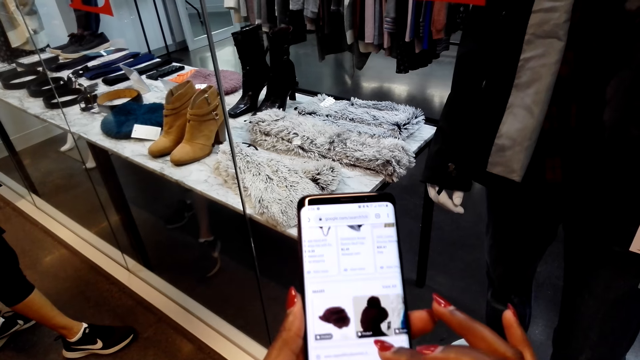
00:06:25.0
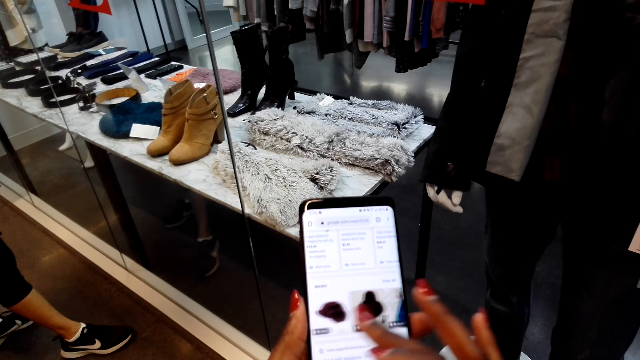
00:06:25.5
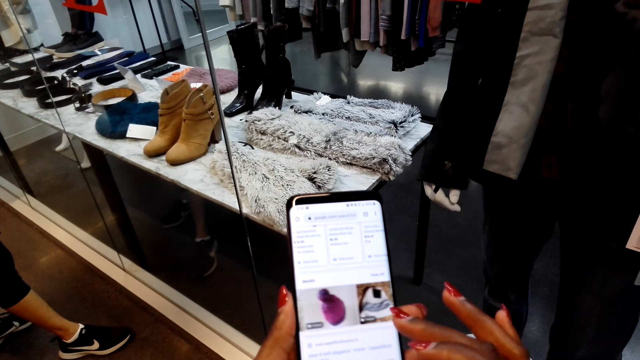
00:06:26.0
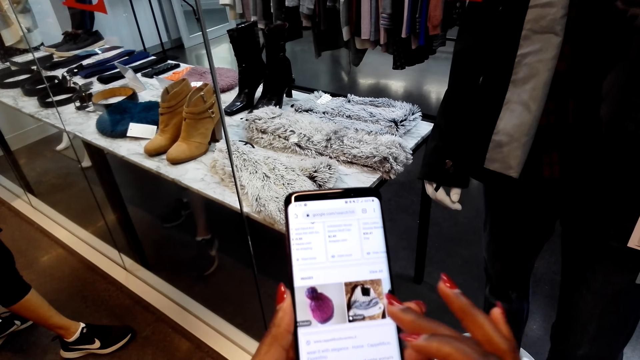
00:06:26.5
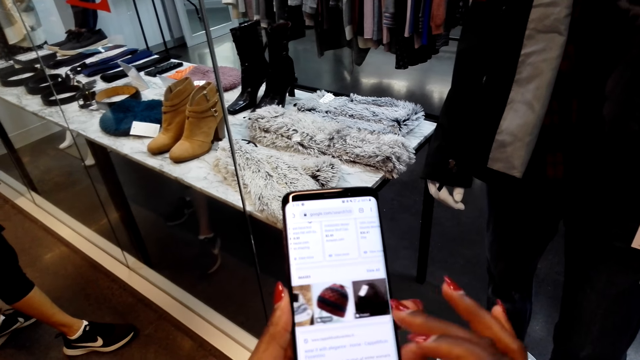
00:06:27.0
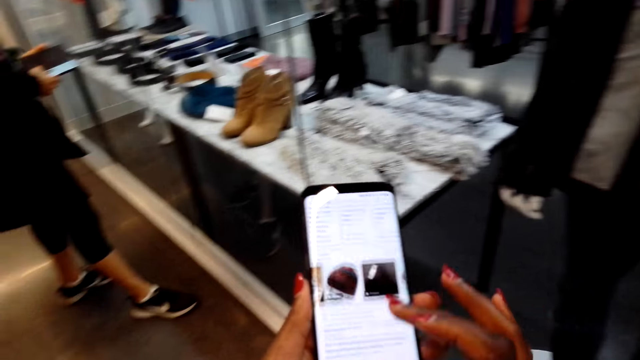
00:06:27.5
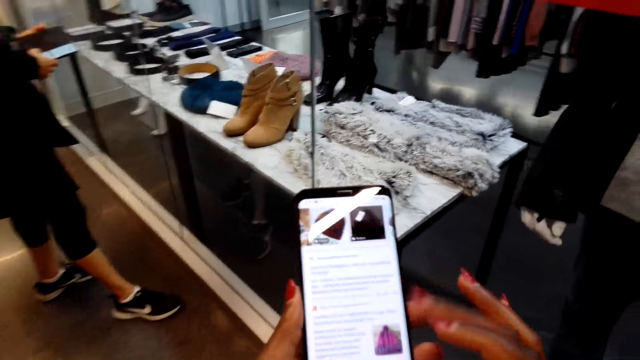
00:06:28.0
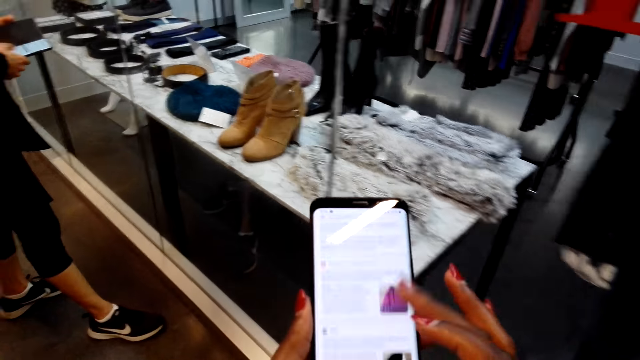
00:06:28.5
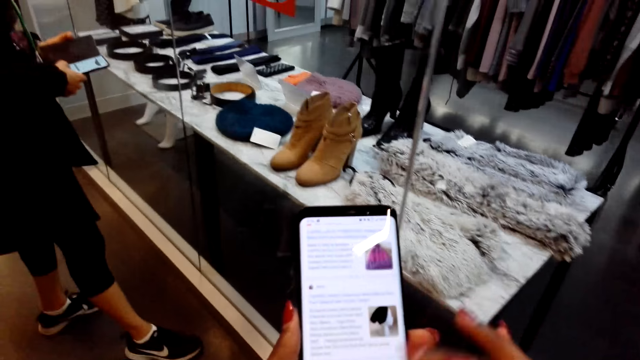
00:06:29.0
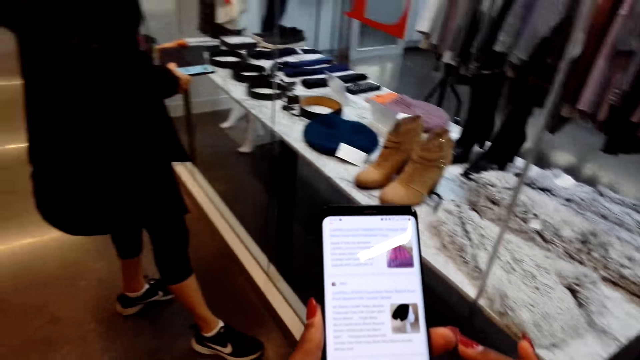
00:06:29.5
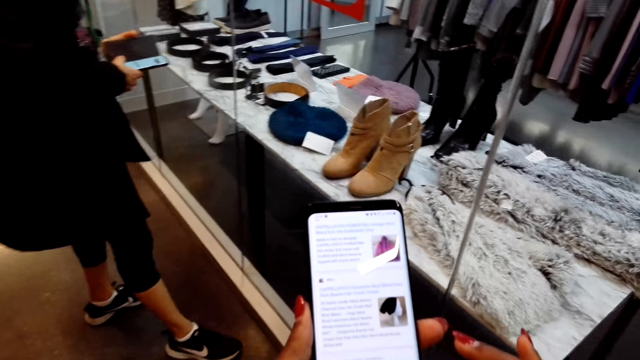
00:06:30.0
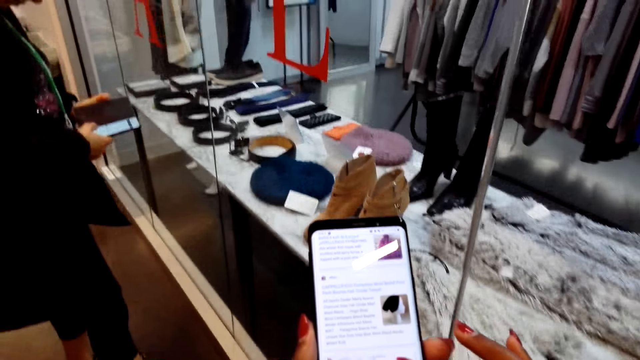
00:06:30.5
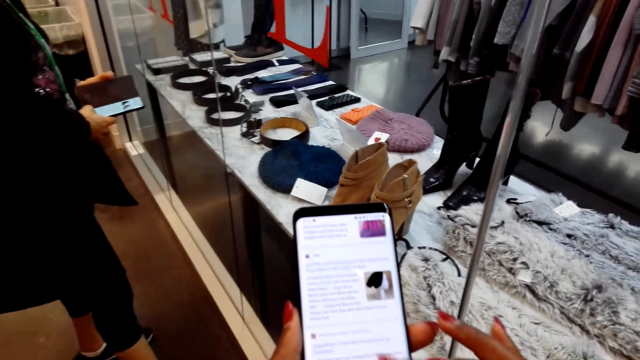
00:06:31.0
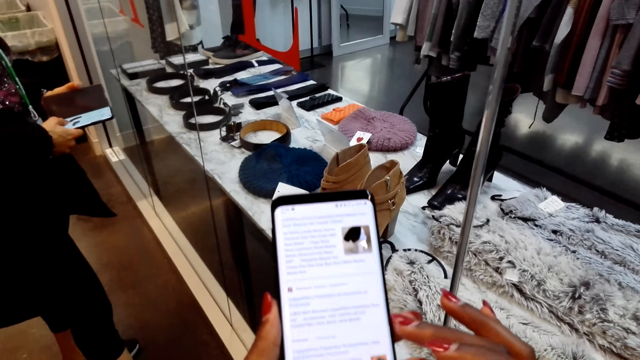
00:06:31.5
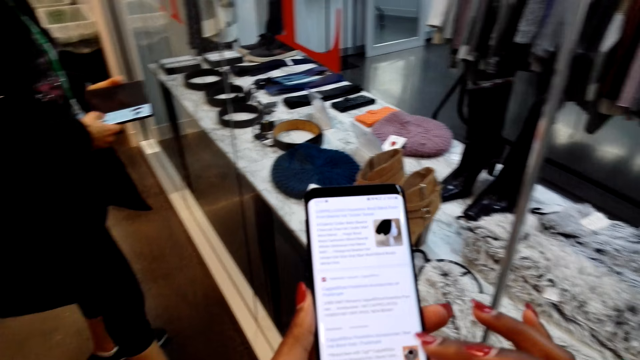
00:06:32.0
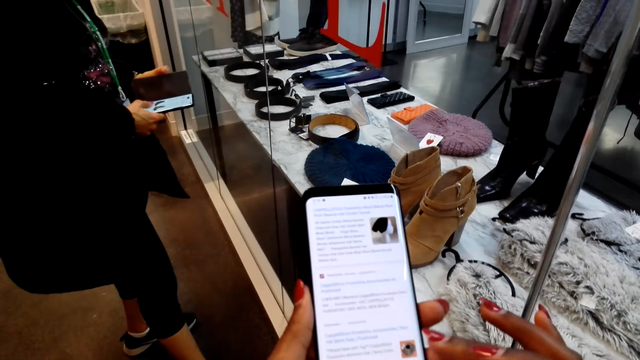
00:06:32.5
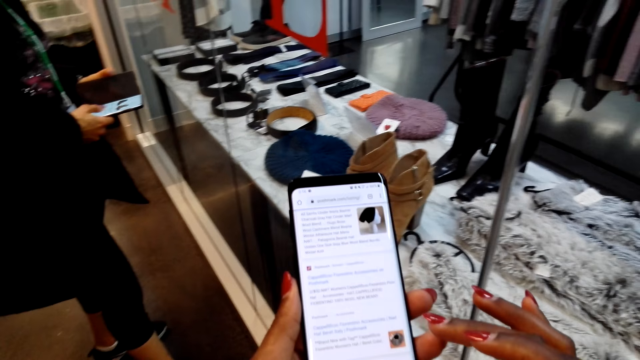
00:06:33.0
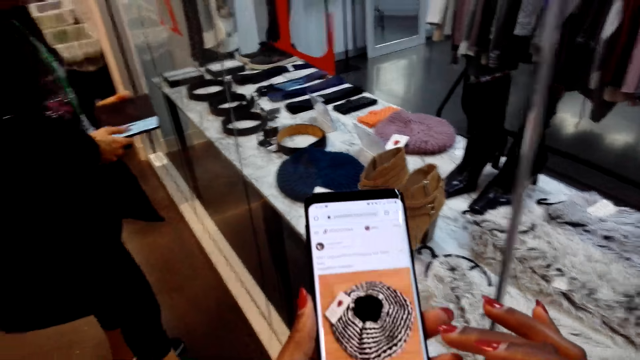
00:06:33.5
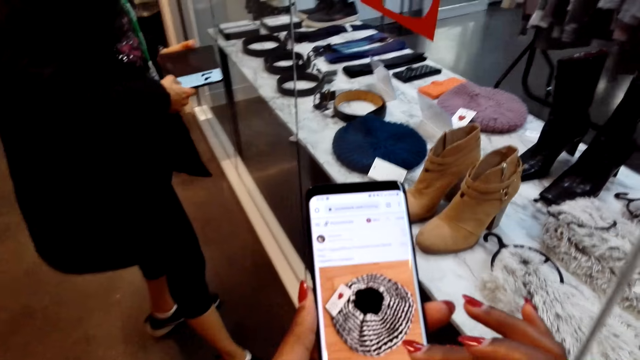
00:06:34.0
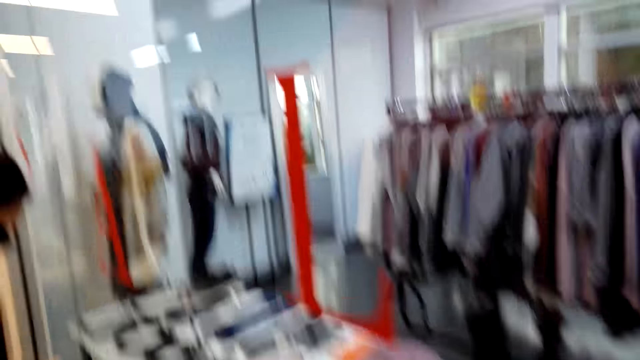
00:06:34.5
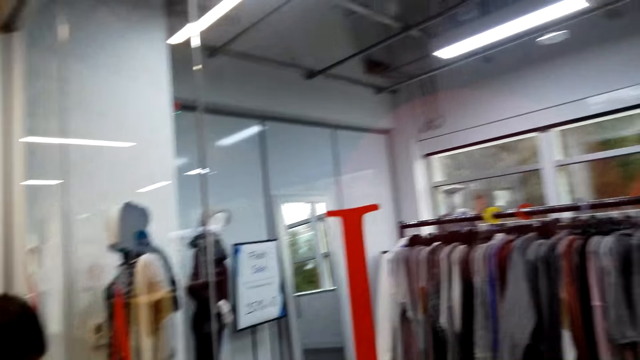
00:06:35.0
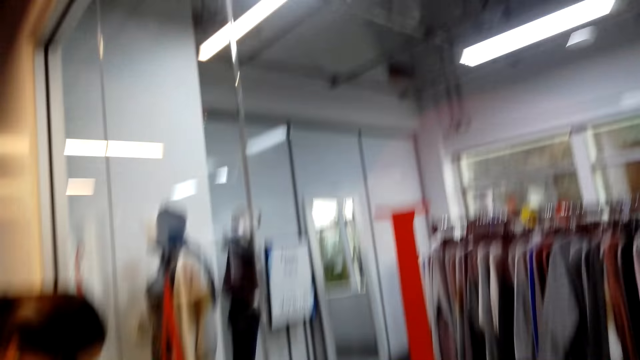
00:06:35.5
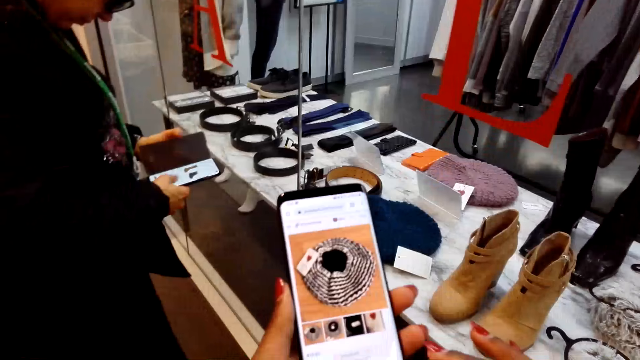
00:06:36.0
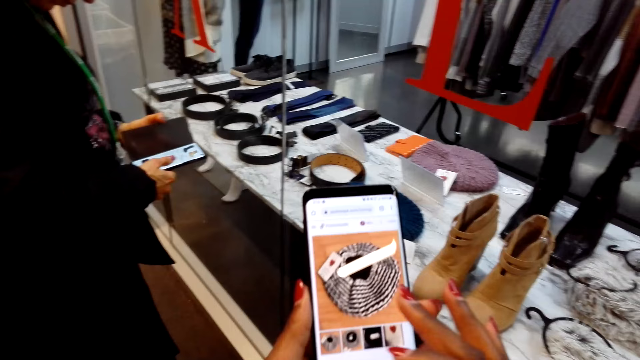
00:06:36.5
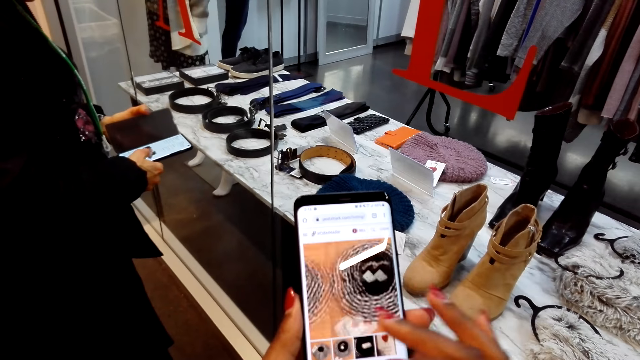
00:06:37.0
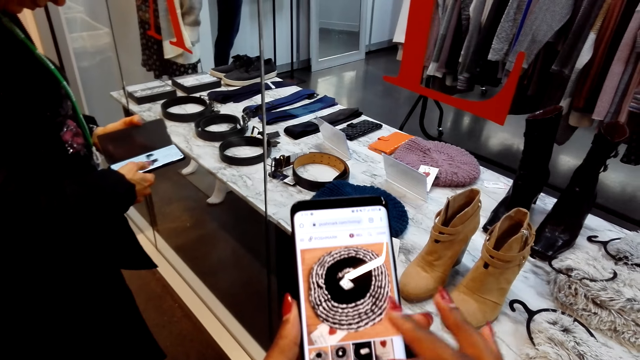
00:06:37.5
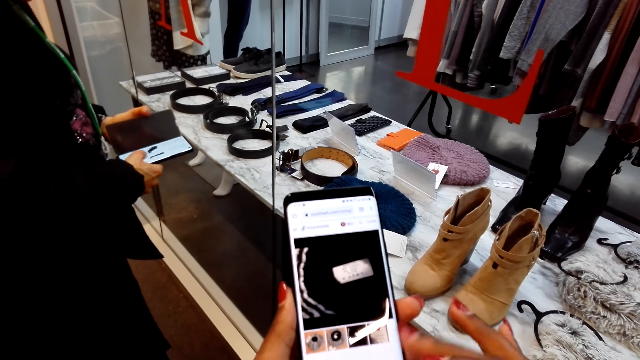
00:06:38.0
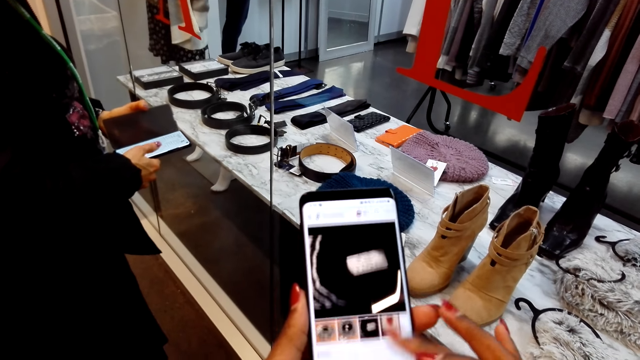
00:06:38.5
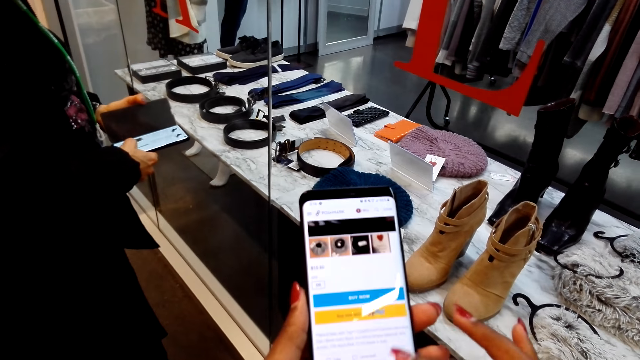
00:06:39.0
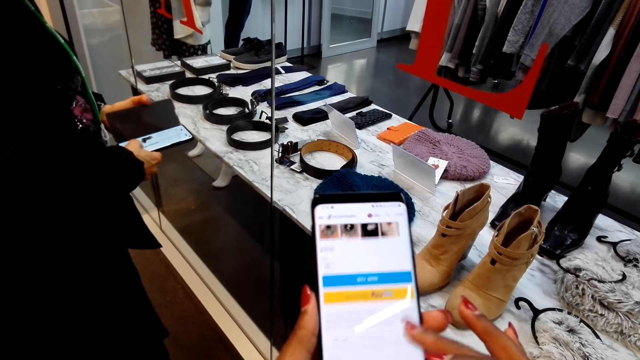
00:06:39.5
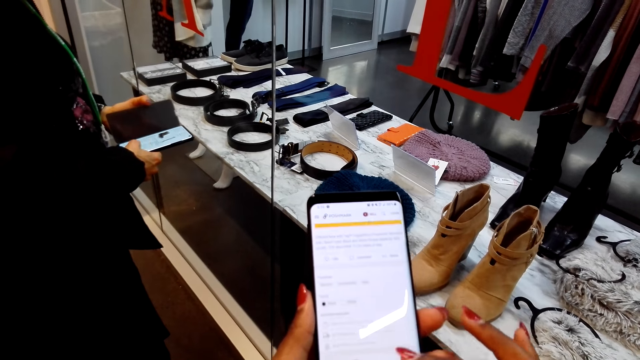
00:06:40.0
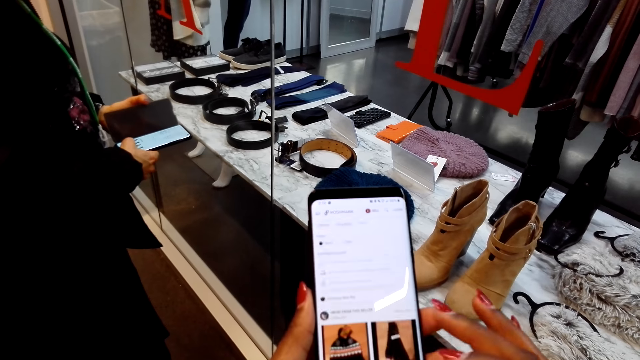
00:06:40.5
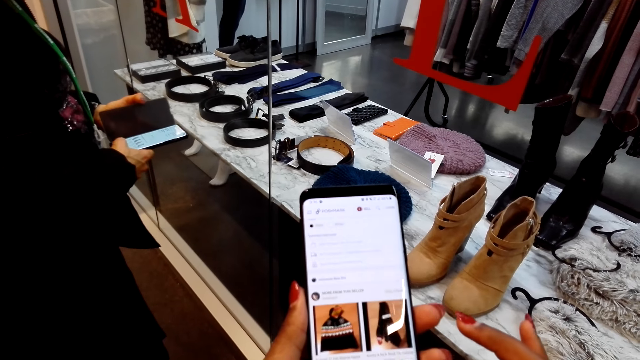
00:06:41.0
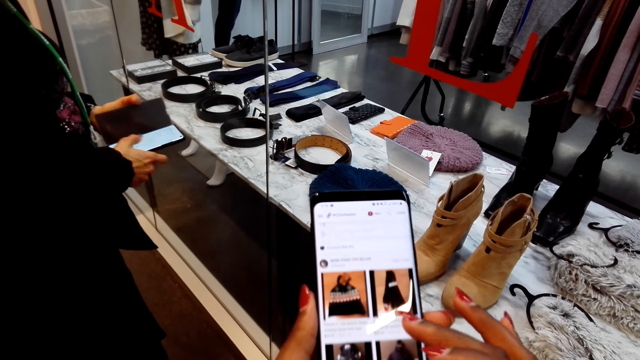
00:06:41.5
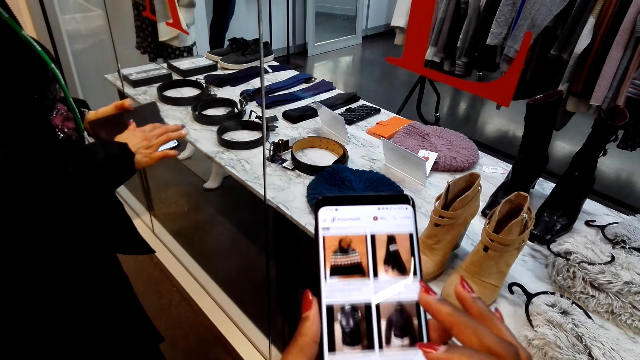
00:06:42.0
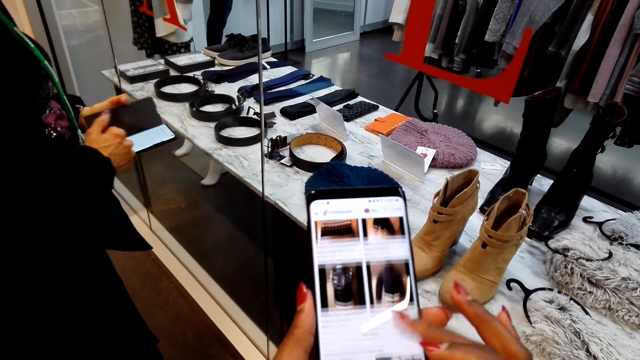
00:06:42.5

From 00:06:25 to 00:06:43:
The camera wearer walks around and scrolls a phone. They use the phone. They look around and scroll the phone. A woman uses the phone.

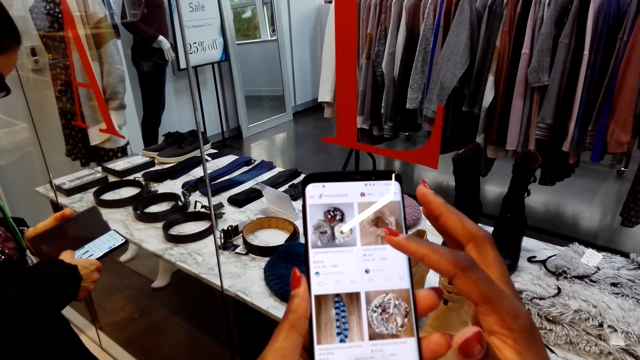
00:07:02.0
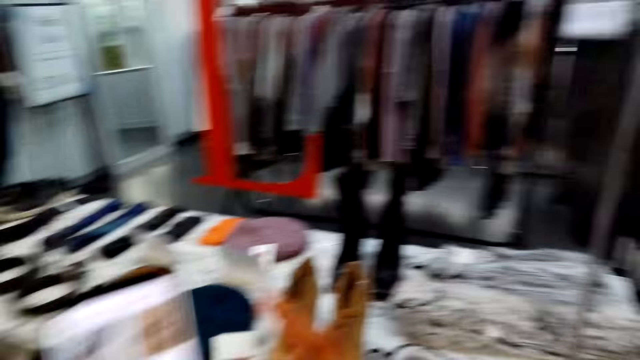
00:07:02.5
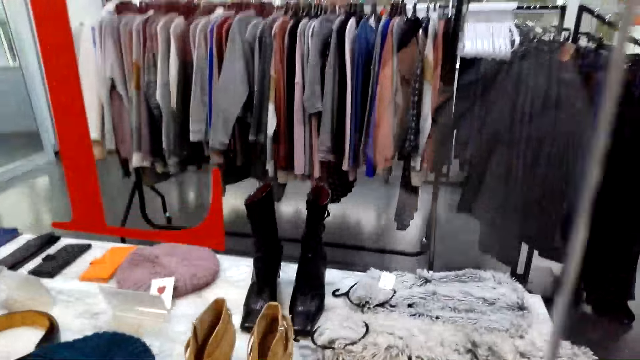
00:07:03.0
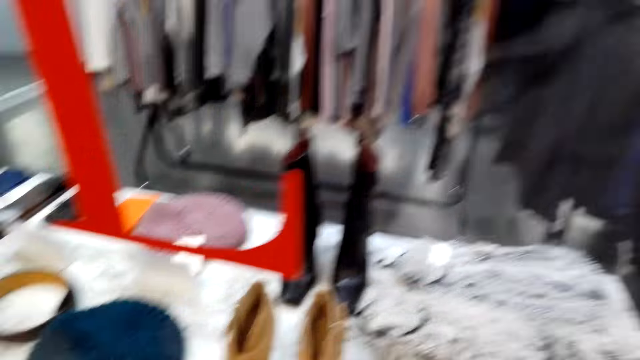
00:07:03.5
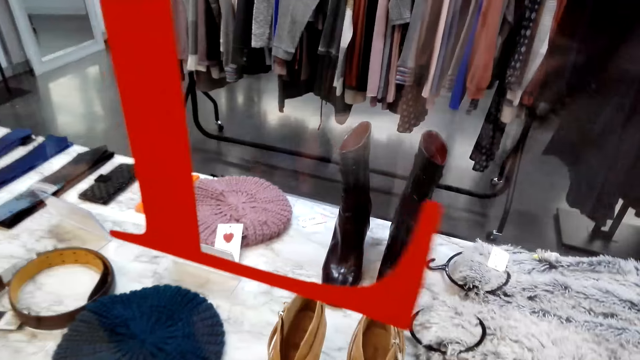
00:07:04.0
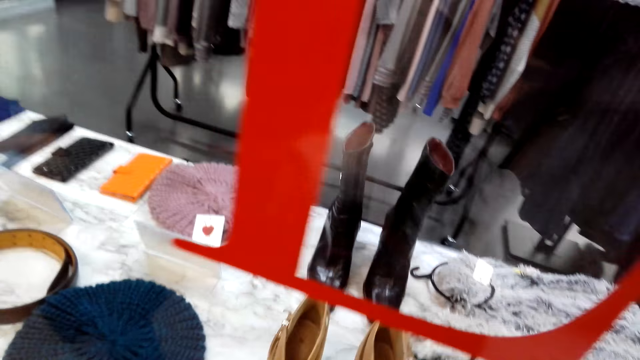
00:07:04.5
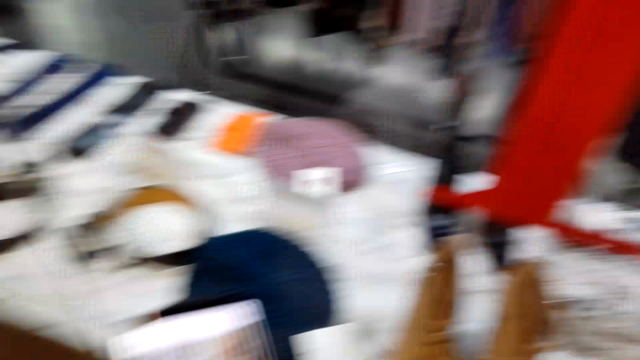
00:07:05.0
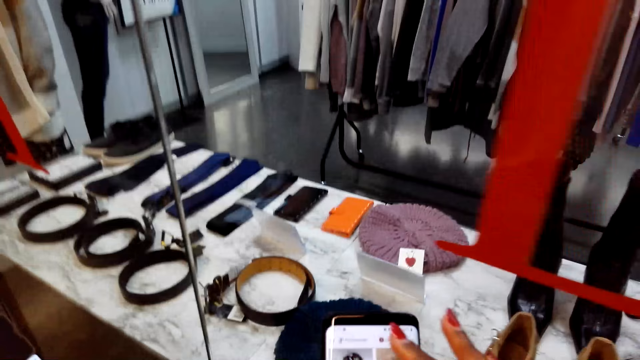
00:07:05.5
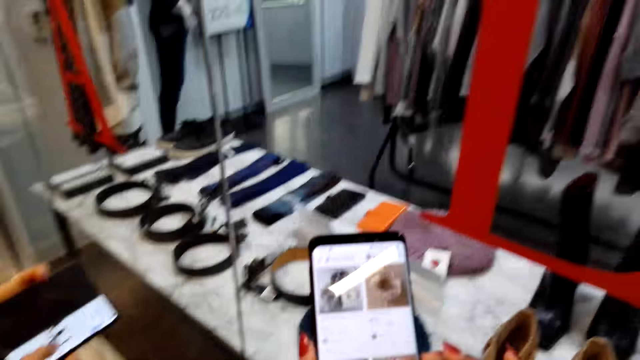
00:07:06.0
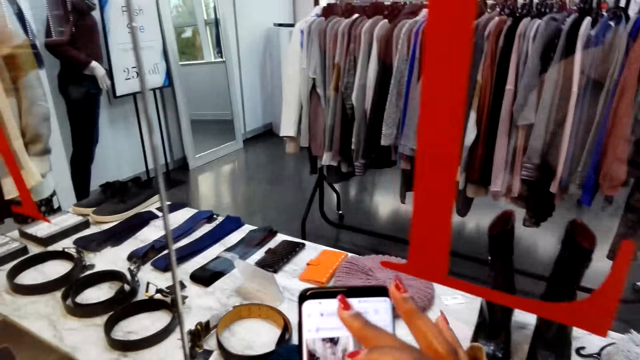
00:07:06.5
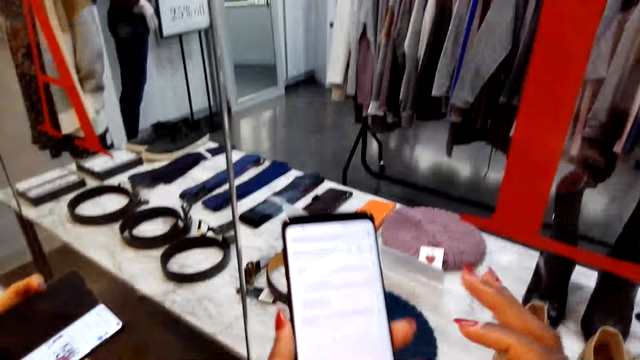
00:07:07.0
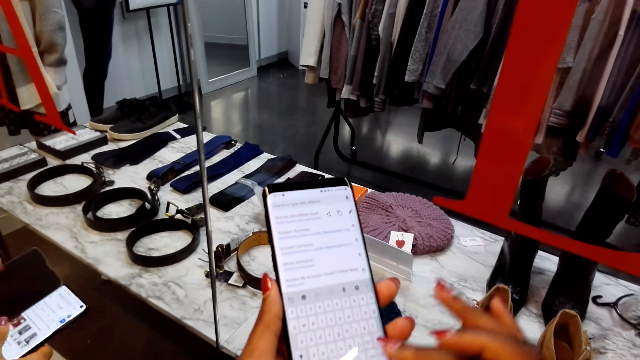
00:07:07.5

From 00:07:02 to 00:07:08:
The camera wearer looks around. They scroll a phone.
